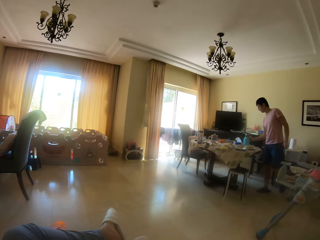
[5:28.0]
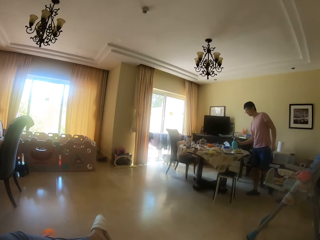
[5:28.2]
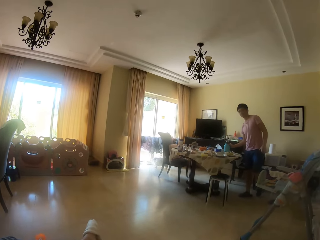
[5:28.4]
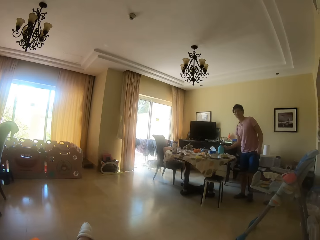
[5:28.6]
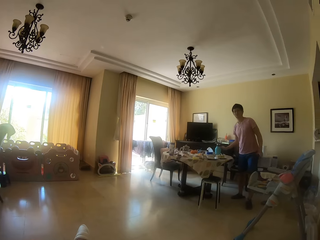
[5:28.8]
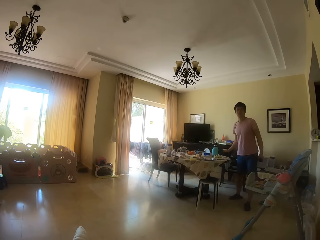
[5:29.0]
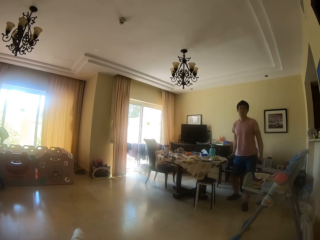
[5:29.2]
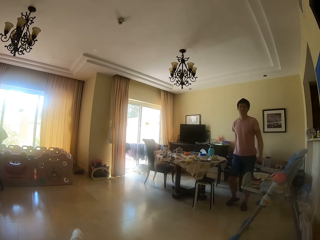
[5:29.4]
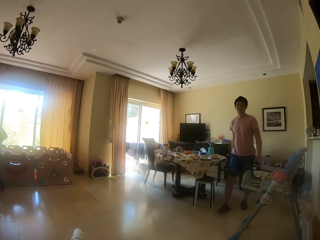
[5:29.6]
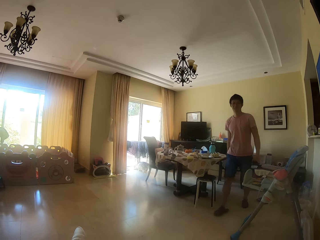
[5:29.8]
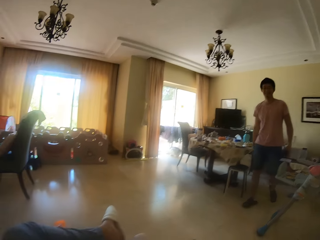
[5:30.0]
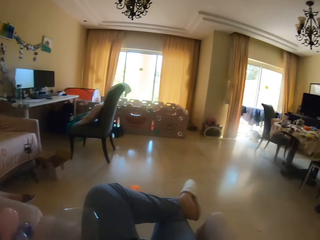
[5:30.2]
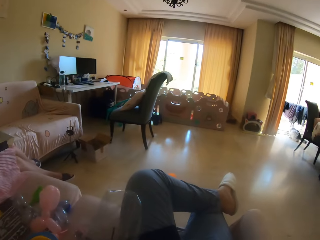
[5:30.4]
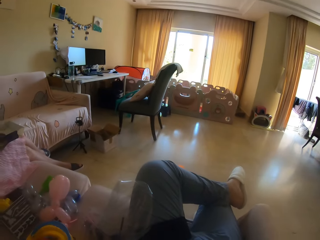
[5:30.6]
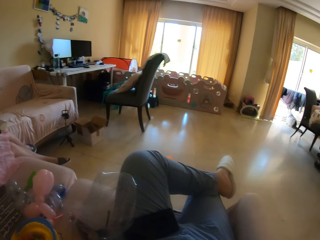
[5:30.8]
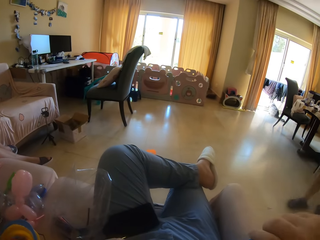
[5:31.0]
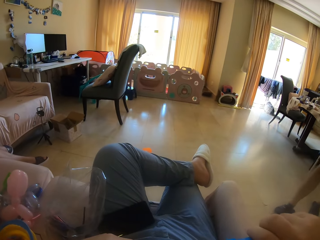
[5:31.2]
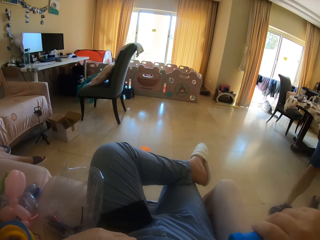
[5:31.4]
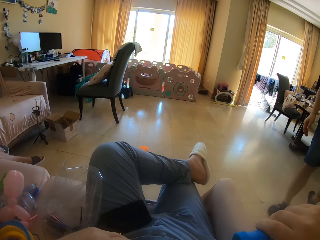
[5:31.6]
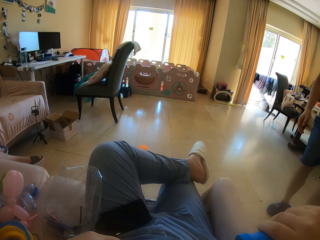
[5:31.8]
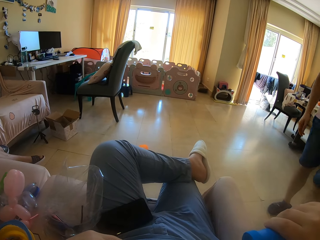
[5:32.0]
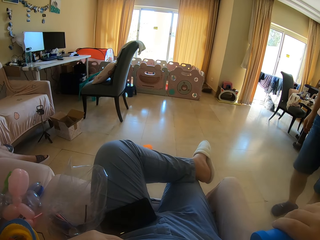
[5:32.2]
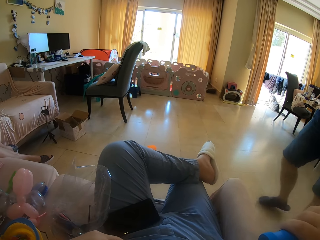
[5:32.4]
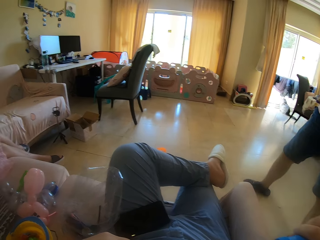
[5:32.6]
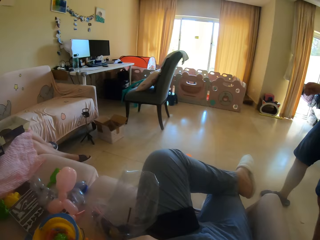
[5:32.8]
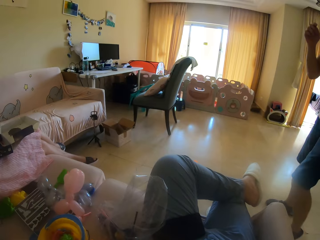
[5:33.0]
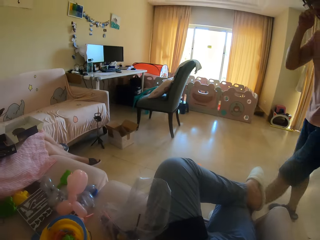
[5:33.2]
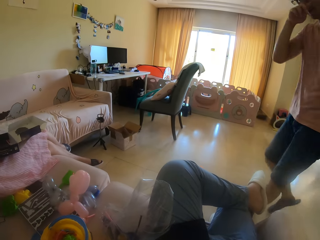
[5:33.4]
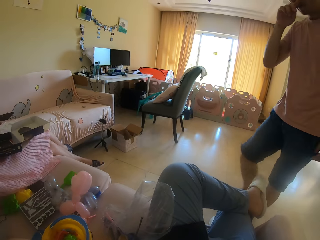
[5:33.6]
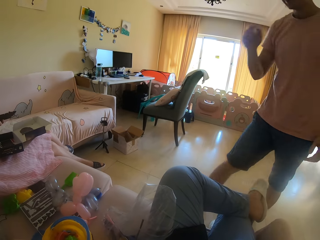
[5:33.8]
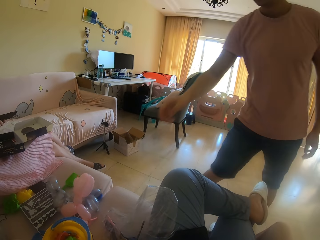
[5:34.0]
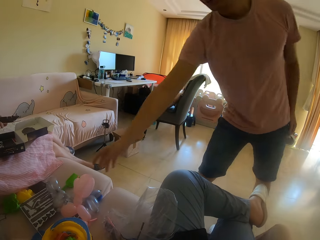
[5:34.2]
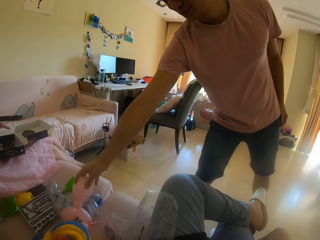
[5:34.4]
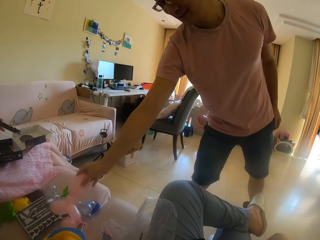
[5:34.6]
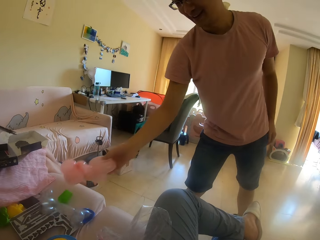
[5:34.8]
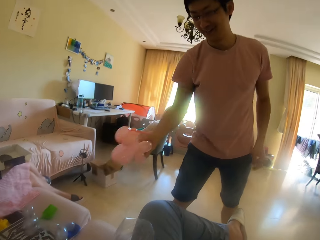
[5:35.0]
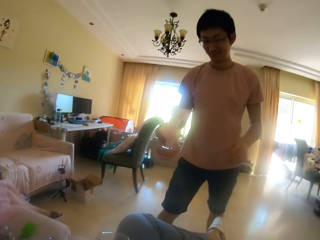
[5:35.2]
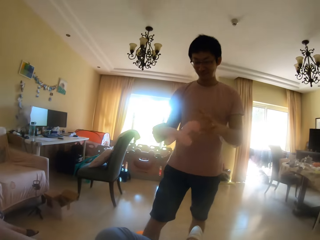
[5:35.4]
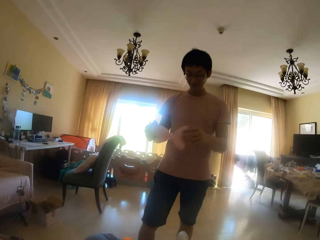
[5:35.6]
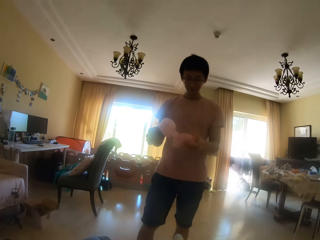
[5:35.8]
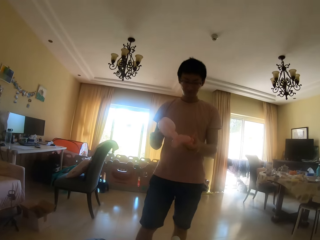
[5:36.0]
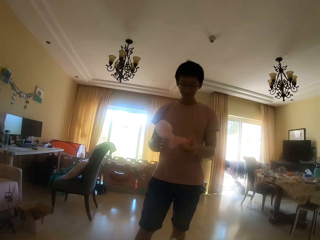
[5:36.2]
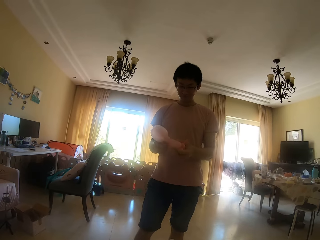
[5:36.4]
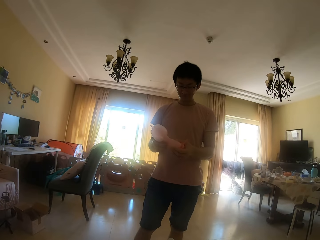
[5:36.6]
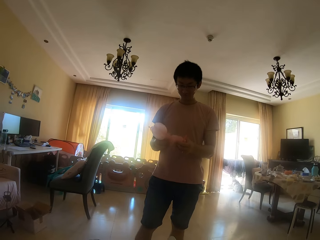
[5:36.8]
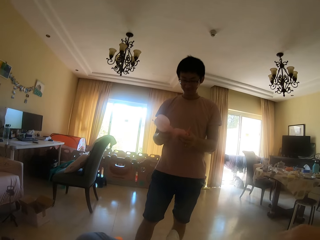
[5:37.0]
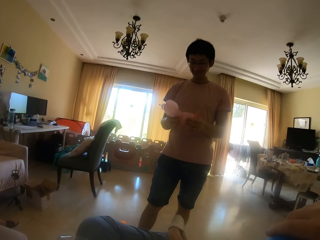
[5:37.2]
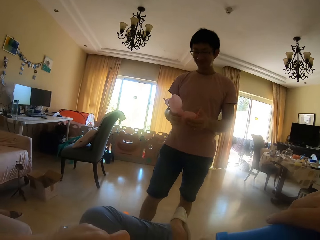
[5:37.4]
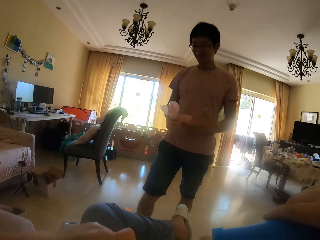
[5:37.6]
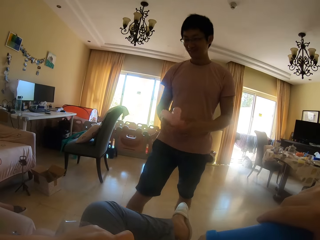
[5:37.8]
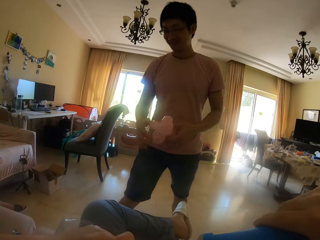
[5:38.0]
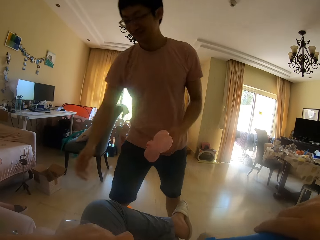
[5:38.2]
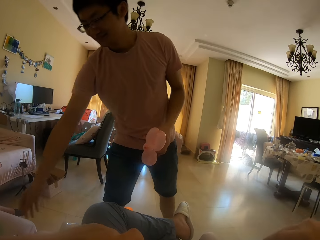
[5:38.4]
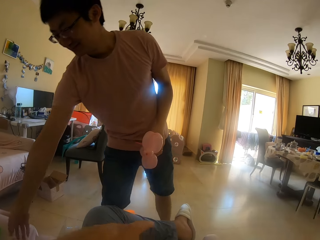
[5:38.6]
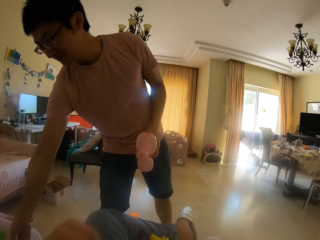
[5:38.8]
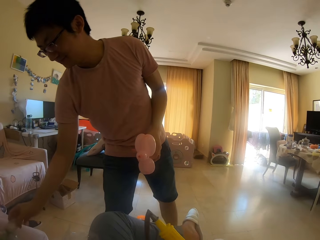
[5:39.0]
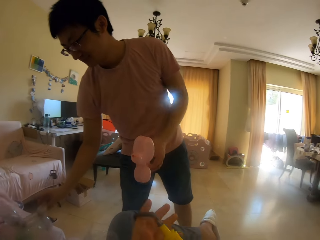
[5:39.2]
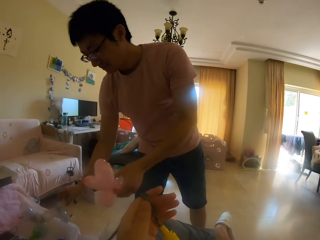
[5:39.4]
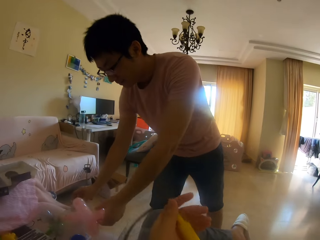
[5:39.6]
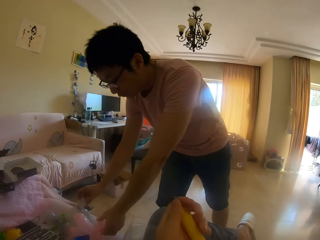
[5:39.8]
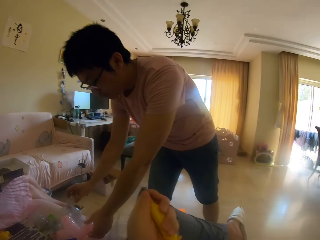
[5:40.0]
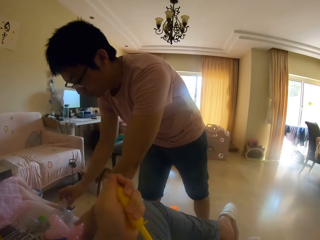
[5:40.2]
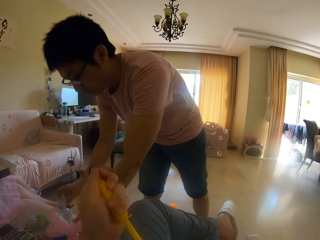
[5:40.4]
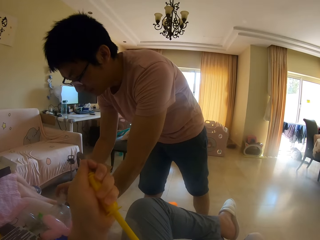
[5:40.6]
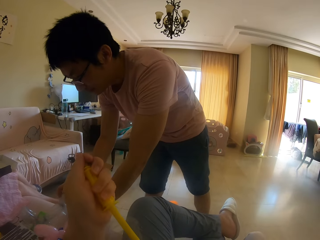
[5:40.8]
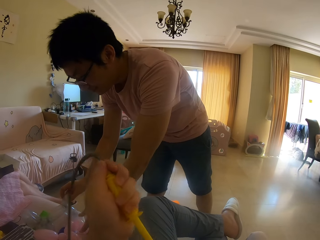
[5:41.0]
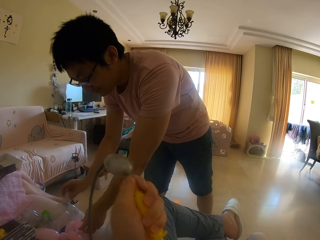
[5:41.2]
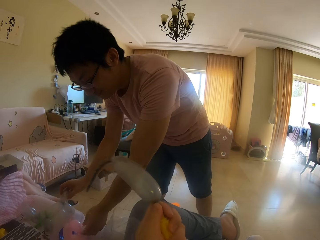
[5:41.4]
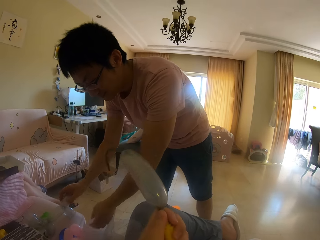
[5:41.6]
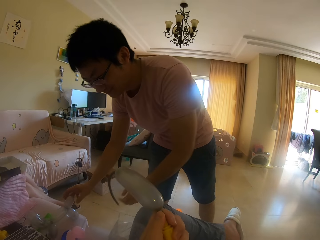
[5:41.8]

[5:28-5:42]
A man puts a flask on the table. He walks around. The camera wearer does something. The man walks forward. The man talks to the camera wearer. He rubs his nose. He picks up a balloon animal. He holds the balloon animal with the other hand. He looks at the balloon animal. The camera wearer inflates a balloon. The man leans forward. The camera wearer moves the left hand. The man holds the balloon animal on the sofa. He picks up the balloon animal. The camera wearer holds the balloon. The man puts the balloon animal down. The camera wearer inflates the balloon animal. They fit the balloon on the pump.

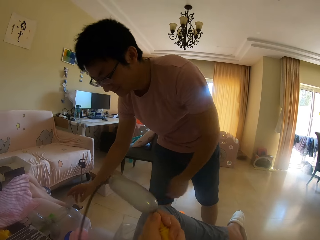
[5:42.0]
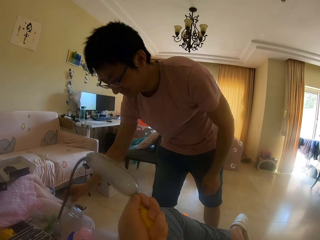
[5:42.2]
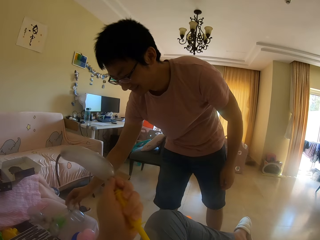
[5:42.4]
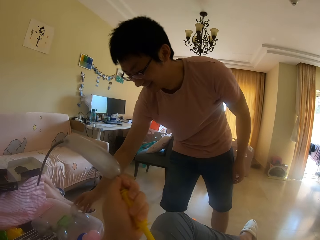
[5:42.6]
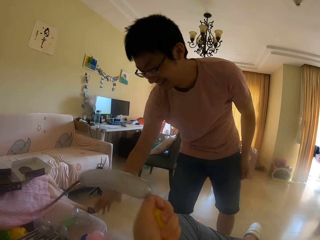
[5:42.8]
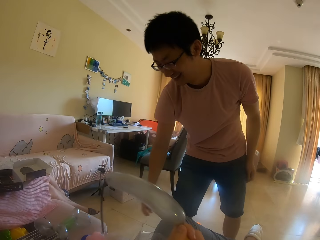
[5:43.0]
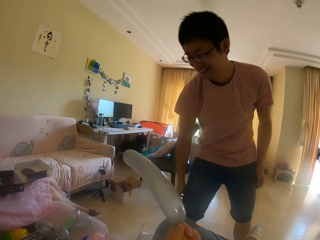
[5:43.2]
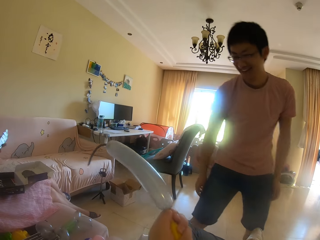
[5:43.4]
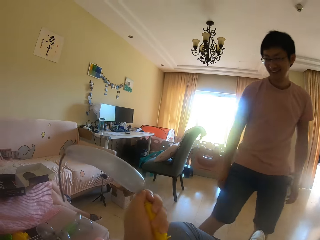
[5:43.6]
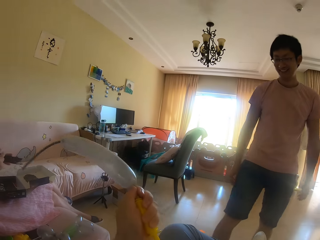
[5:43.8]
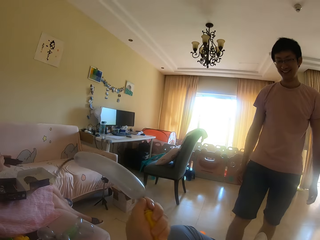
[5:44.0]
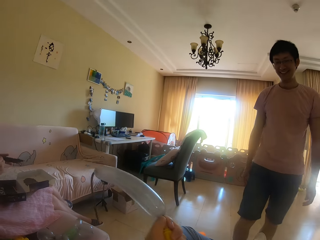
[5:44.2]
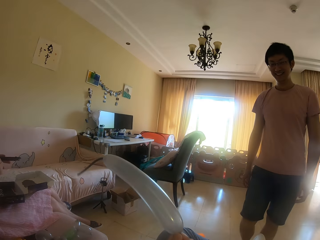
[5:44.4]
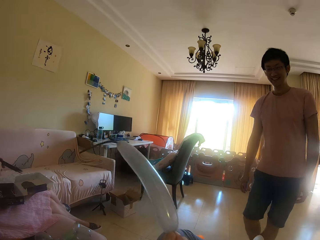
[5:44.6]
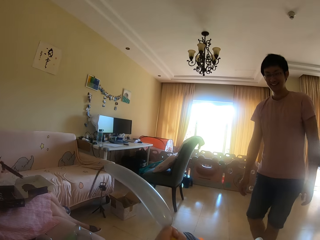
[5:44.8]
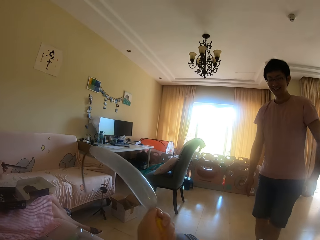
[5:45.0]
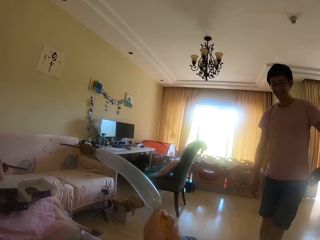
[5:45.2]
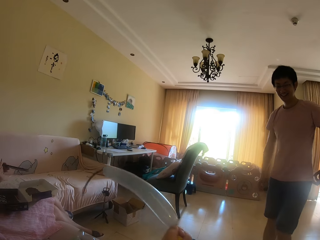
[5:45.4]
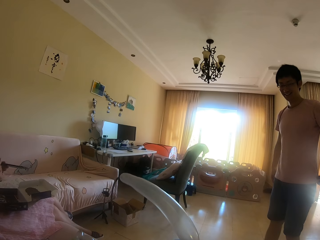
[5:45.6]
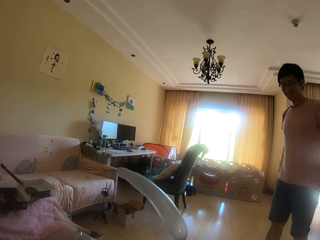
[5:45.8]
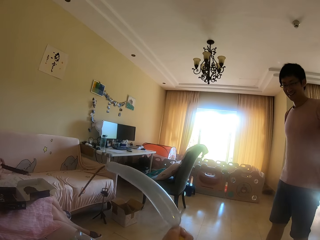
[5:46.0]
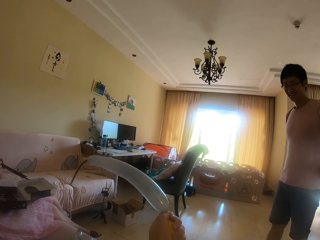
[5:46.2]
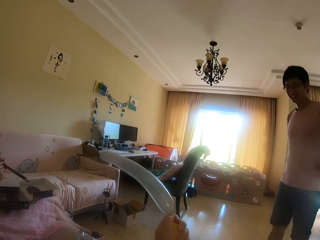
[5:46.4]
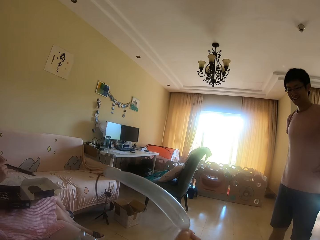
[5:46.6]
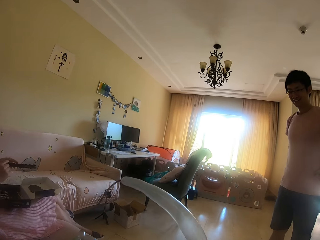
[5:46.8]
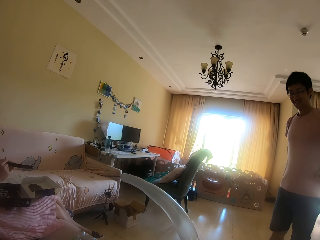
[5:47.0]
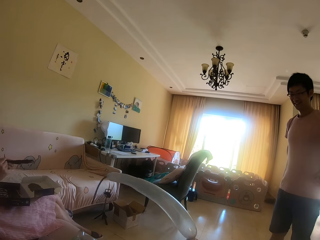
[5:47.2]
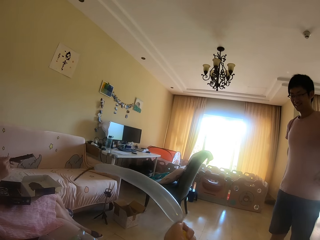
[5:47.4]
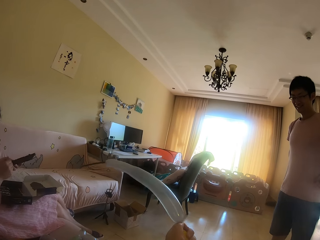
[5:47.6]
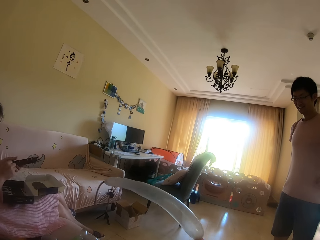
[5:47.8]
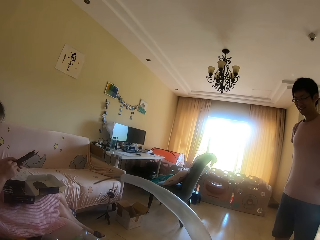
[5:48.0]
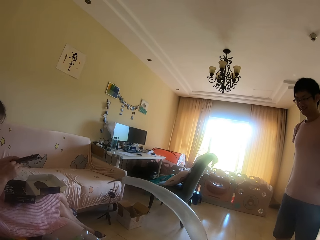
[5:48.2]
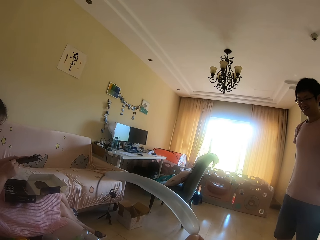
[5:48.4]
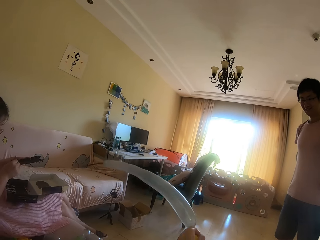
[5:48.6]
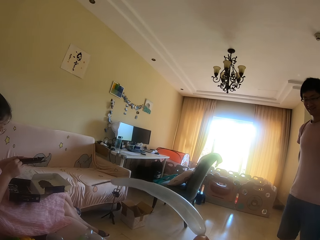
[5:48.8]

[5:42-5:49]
The camera wearer pumps air into the balloon. A man removes his hand from the balloon animal. He walks away from the sofa. The camera wearer talks to the man. A lady moves something. The man adjusts his top.
